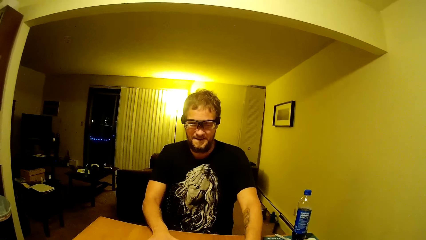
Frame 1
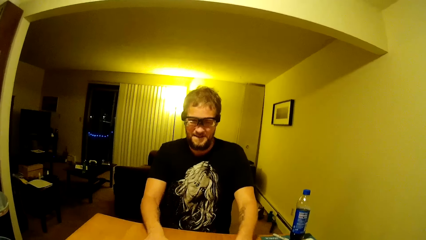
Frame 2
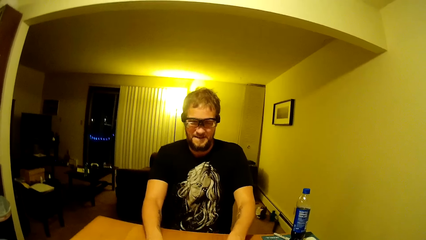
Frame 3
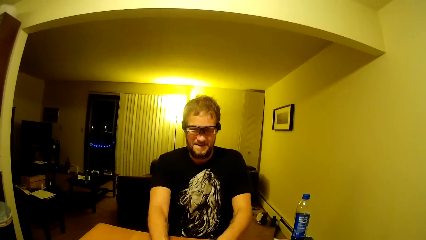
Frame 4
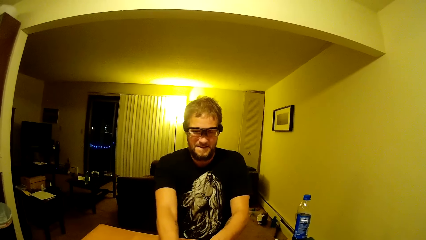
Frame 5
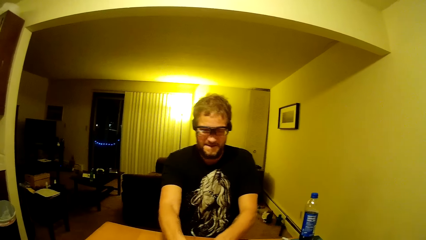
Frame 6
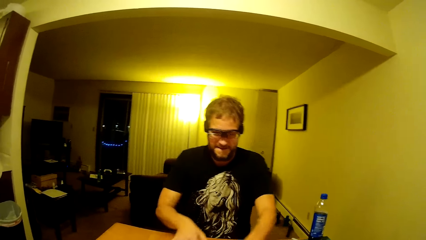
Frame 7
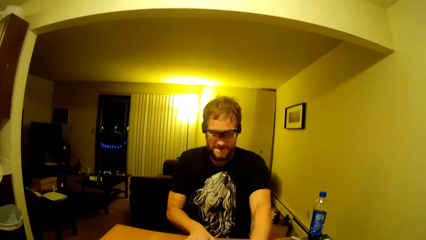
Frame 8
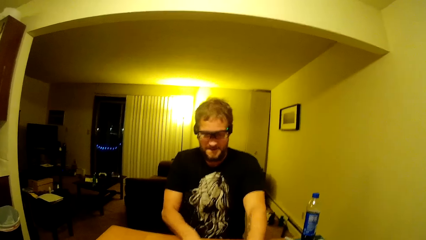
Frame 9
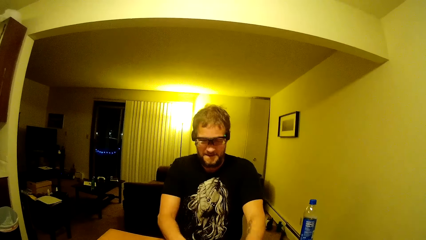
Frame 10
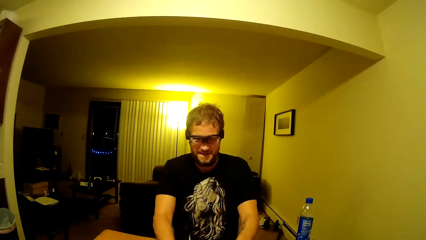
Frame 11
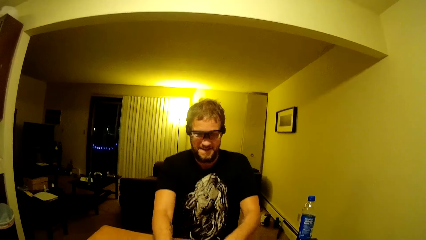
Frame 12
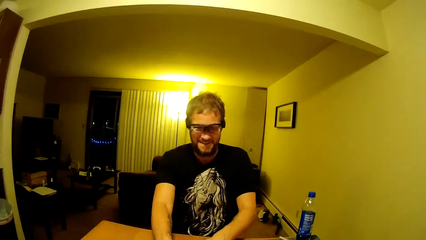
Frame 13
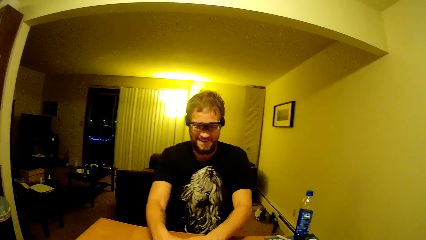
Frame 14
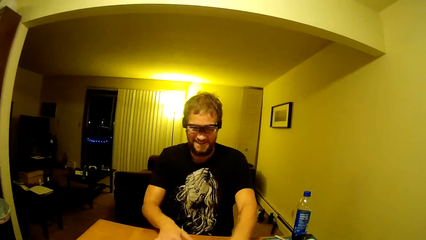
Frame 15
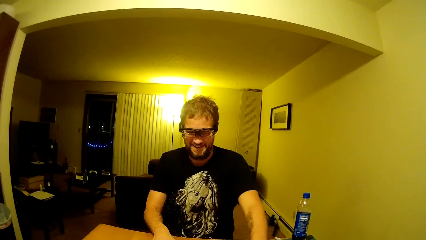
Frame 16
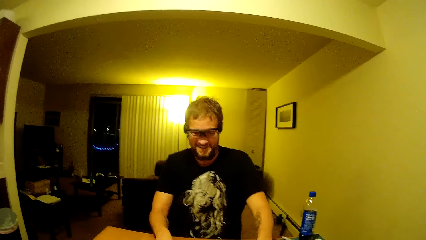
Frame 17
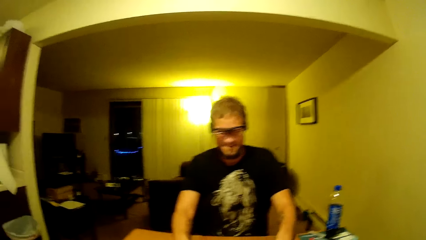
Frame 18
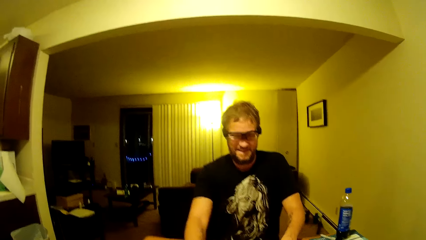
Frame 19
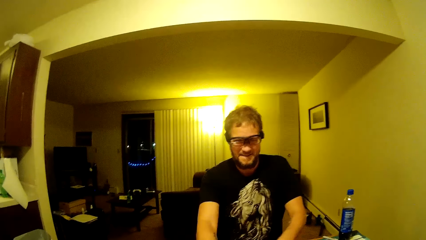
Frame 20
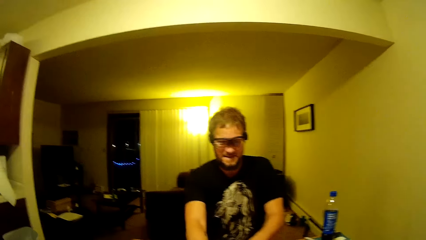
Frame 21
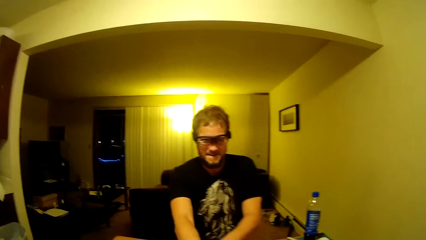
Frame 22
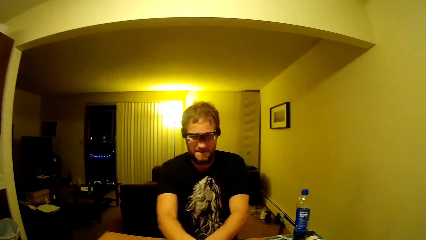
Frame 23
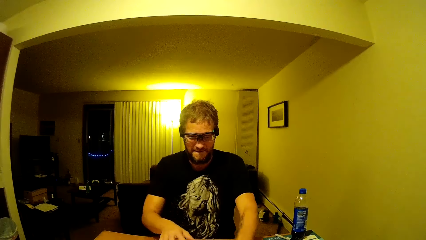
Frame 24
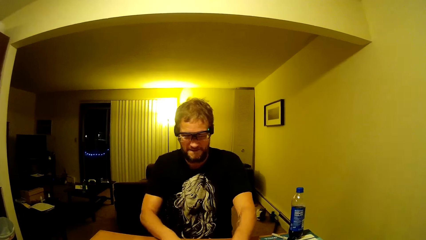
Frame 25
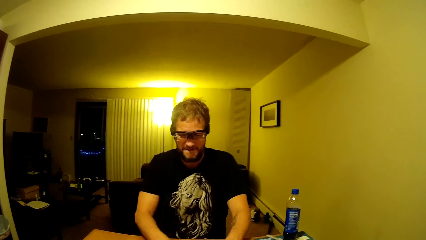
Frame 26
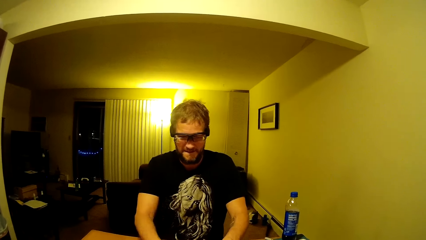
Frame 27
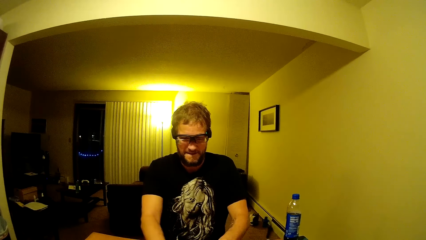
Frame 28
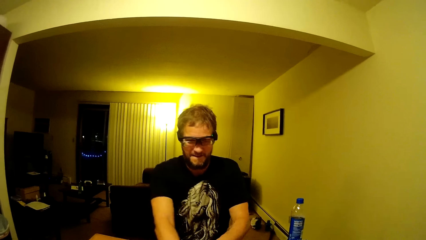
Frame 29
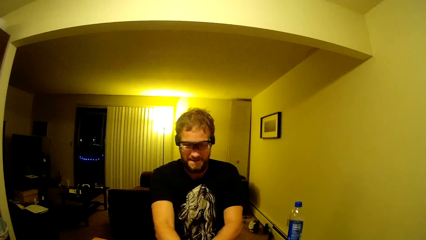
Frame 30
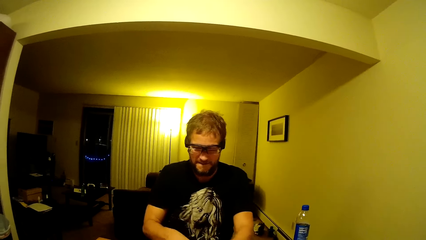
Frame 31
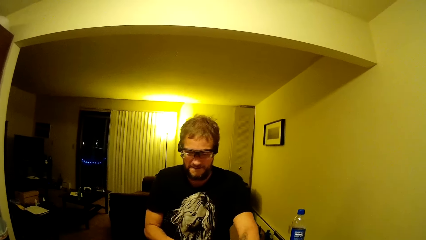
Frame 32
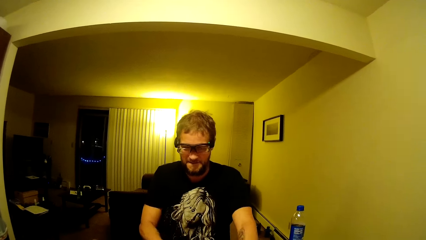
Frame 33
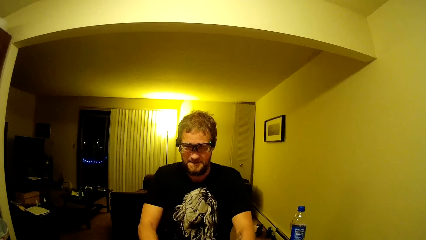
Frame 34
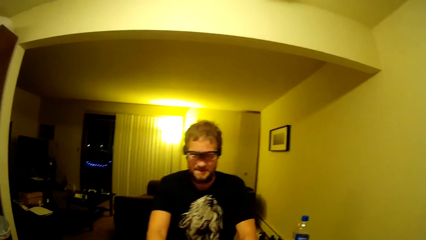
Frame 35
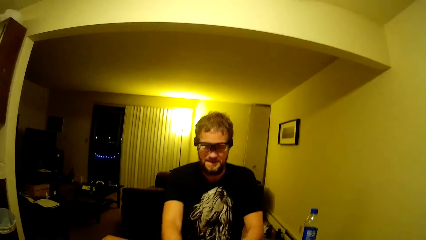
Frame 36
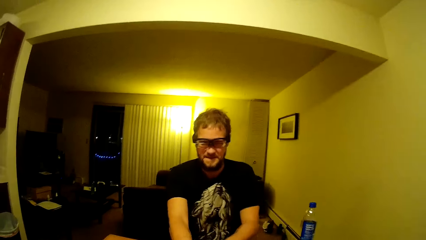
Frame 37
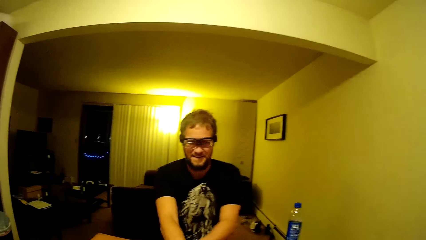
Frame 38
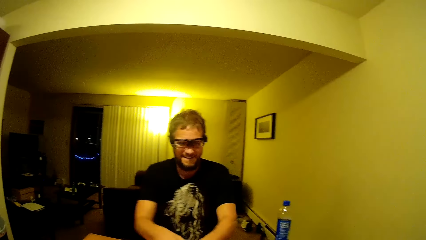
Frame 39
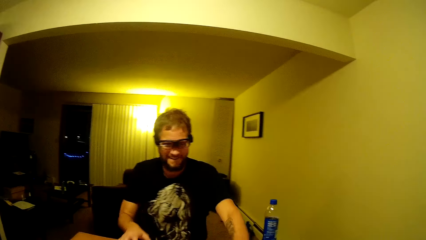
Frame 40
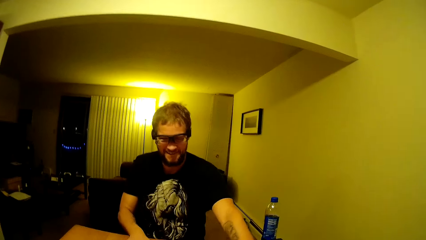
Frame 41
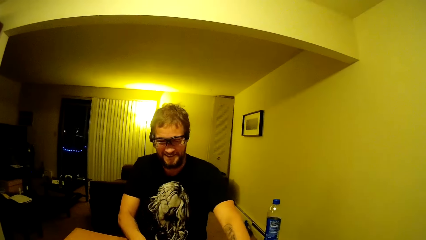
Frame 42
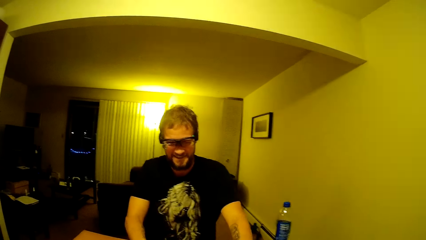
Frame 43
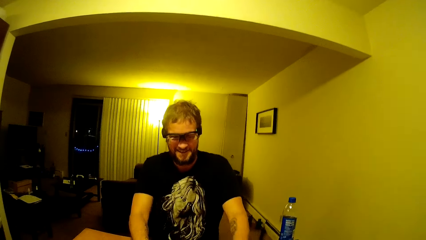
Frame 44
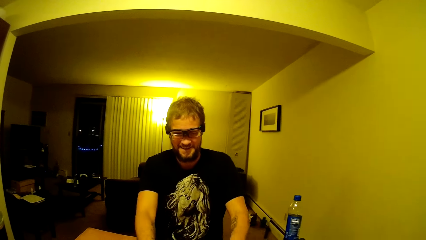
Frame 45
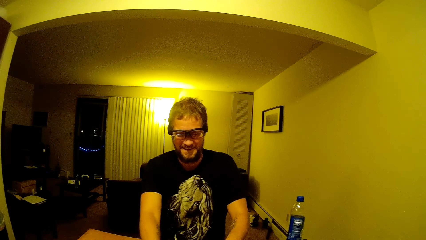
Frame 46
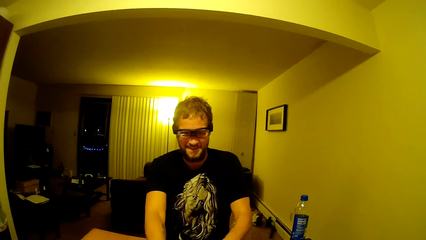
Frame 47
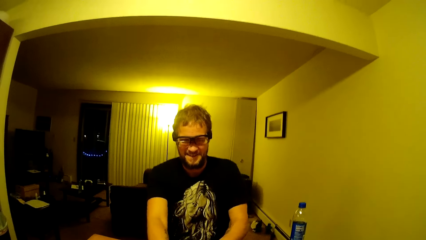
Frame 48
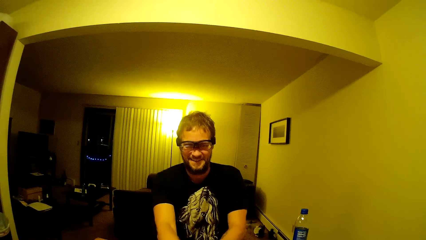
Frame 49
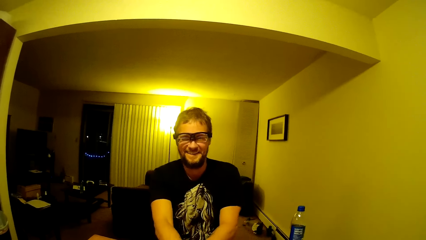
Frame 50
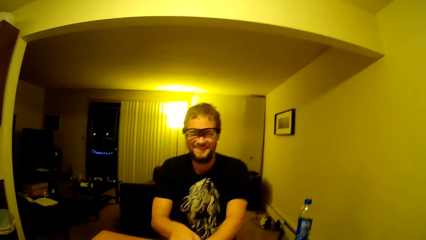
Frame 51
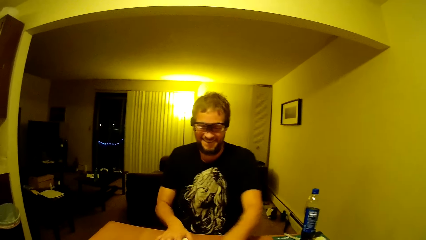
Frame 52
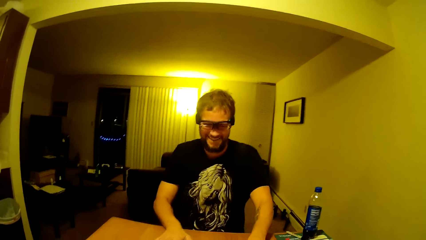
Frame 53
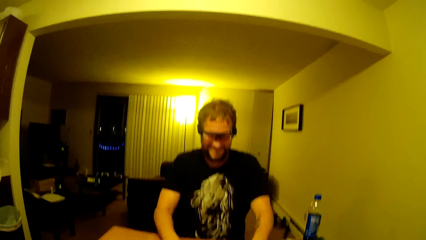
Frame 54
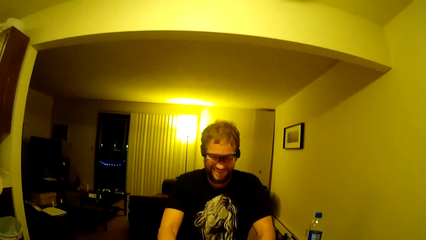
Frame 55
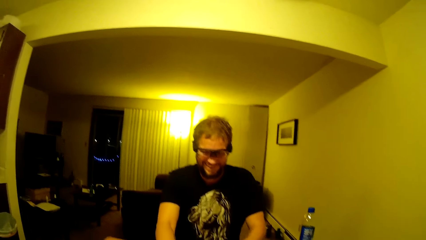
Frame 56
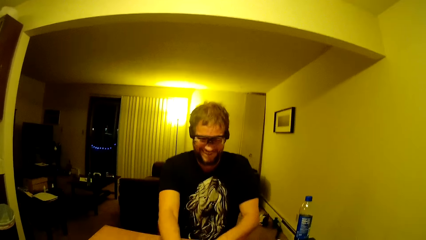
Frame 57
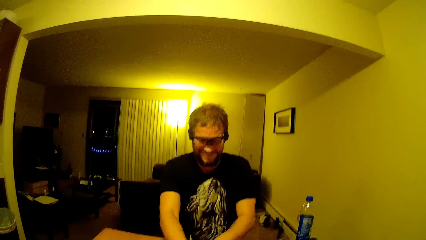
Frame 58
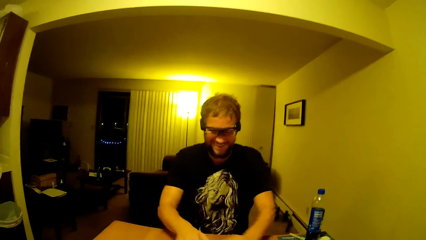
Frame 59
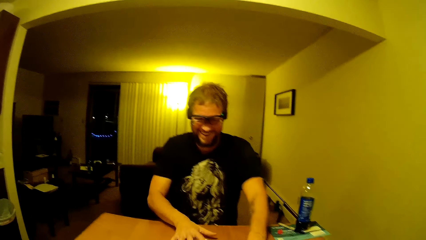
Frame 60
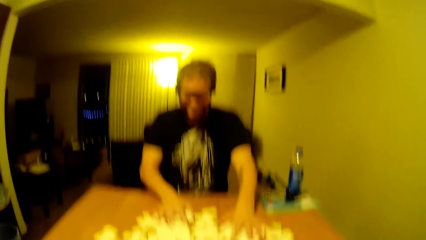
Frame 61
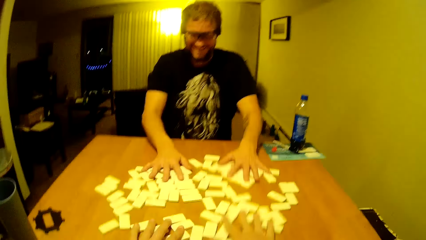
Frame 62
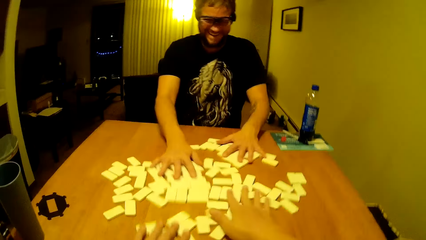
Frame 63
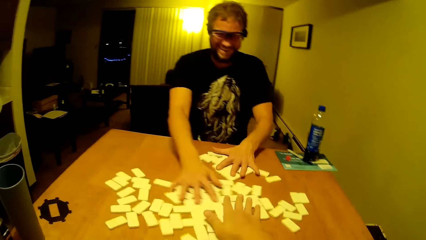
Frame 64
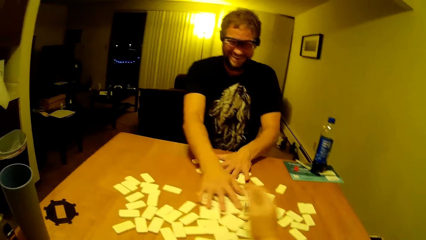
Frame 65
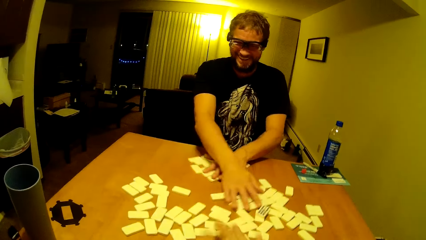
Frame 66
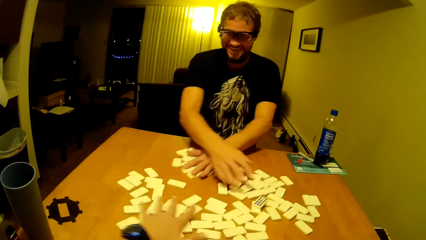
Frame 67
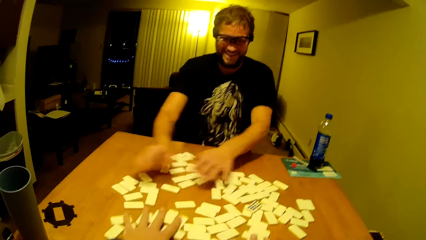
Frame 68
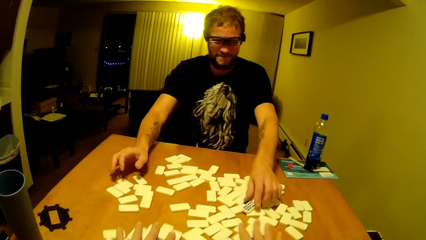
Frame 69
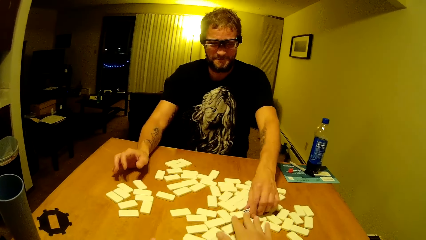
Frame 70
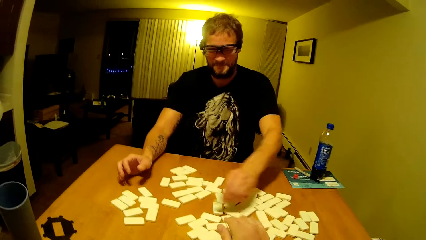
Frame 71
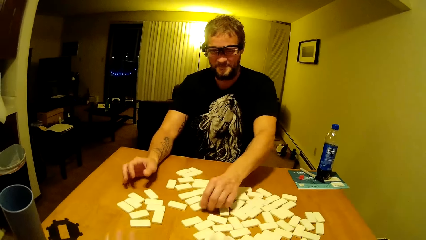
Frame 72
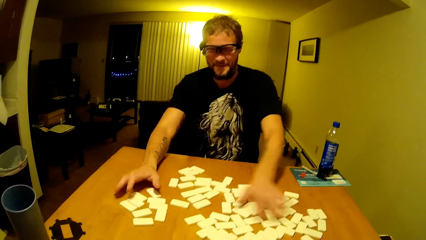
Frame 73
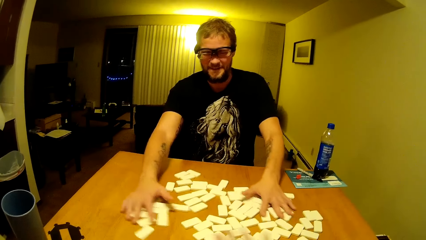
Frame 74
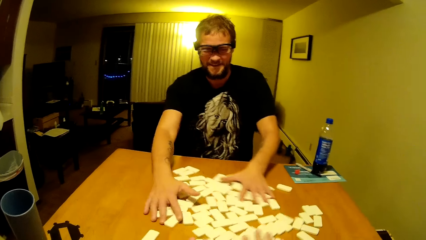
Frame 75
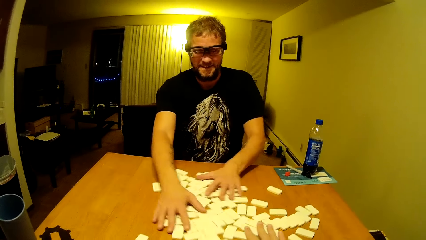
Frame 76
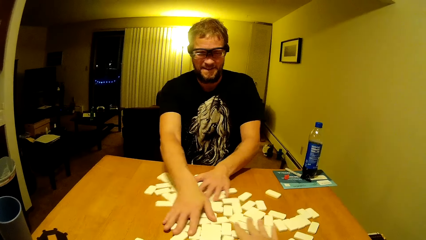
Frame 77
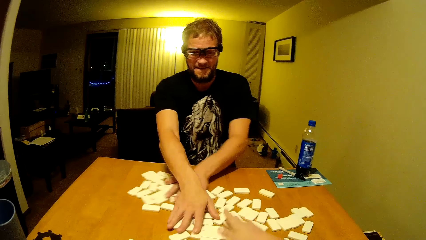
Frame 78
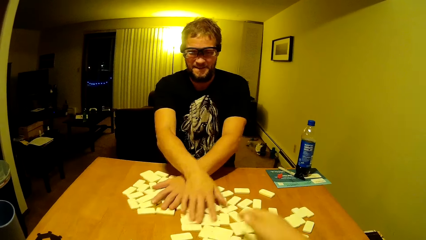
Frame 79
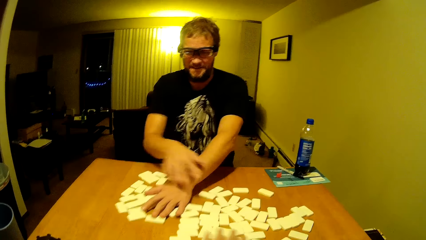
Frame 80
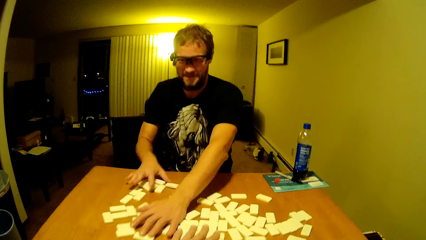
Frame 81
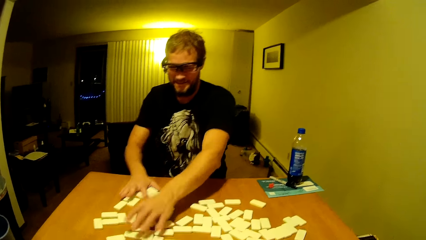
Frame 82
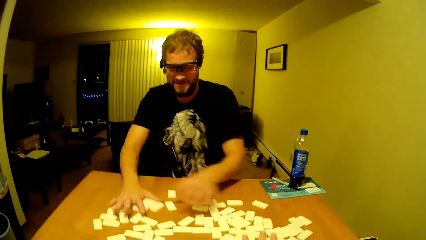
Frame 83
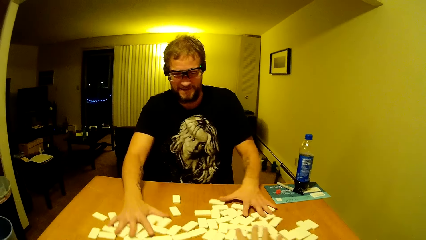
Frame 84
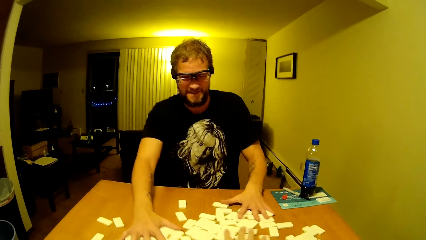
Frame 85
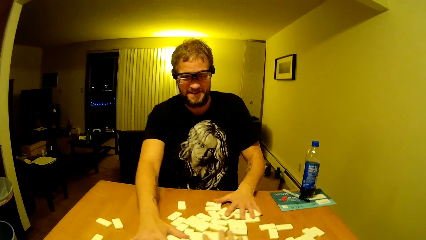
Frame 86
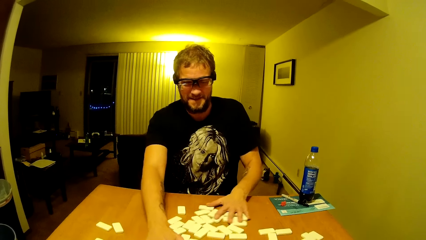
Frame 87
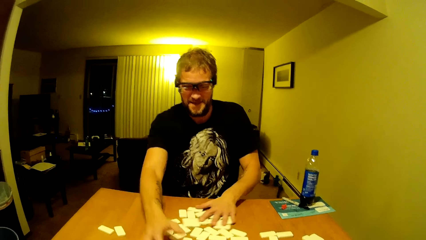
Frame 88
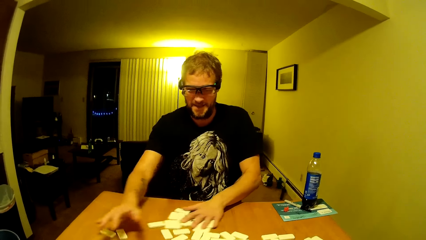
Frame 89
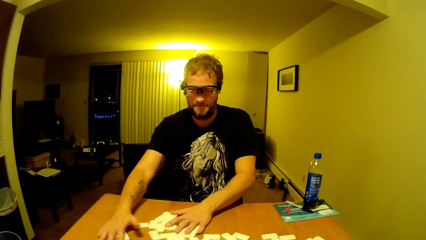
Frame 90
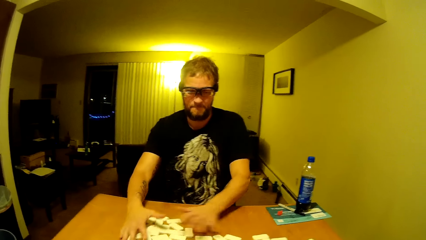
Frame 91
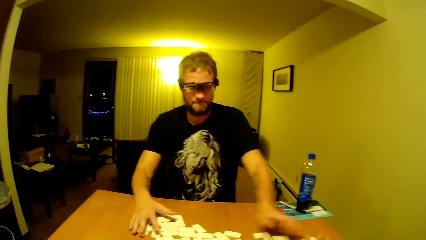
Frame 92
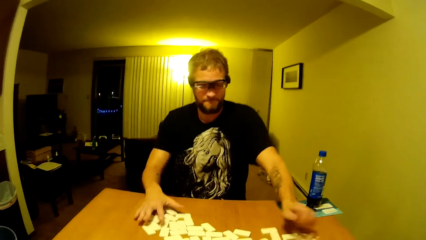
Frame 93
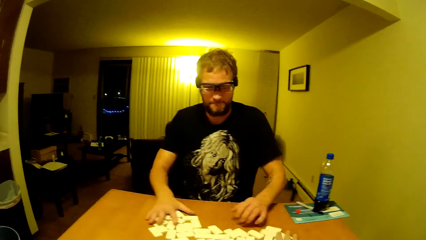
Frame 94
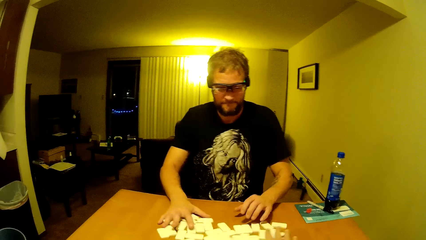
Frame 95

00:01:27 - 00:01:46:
The man shuffles the dominoes on the dominoes game table. The camera wearer shuffles the dominoes on the dominoes game table.
